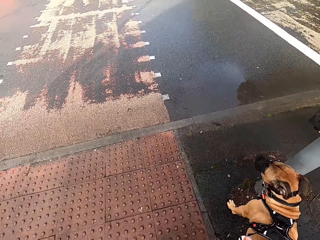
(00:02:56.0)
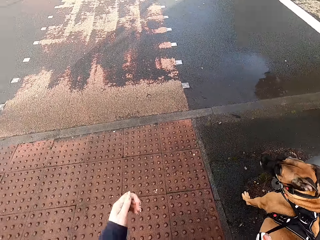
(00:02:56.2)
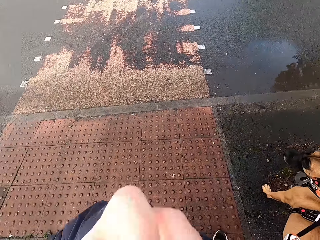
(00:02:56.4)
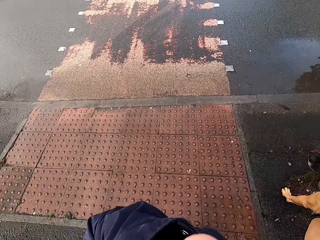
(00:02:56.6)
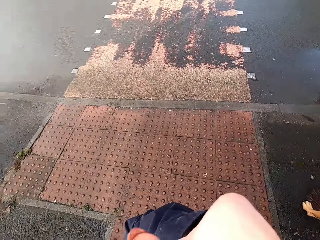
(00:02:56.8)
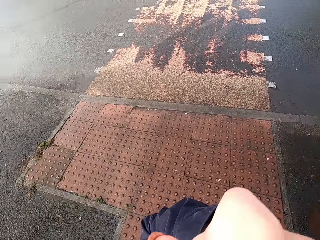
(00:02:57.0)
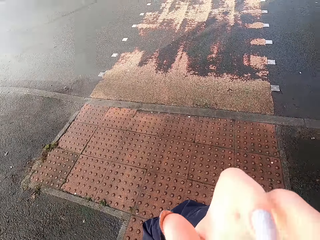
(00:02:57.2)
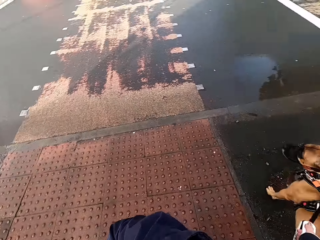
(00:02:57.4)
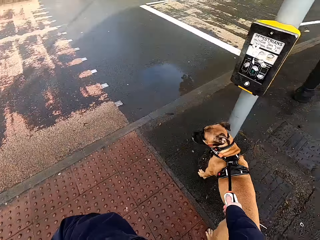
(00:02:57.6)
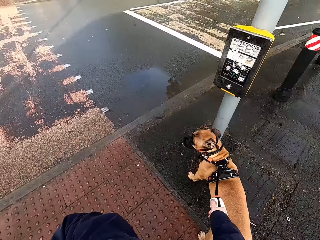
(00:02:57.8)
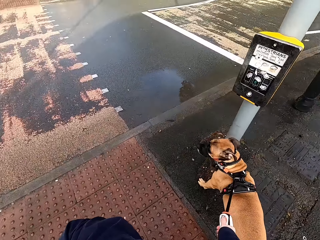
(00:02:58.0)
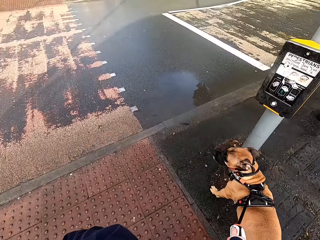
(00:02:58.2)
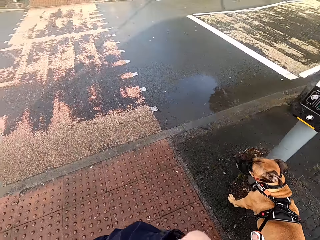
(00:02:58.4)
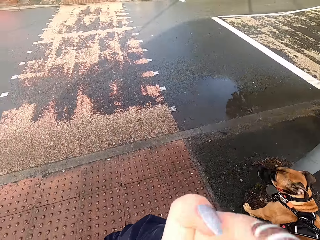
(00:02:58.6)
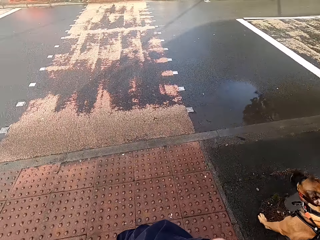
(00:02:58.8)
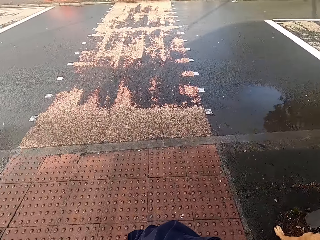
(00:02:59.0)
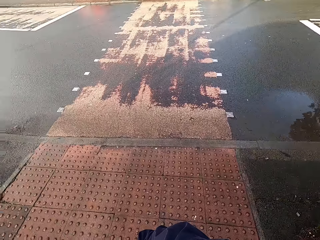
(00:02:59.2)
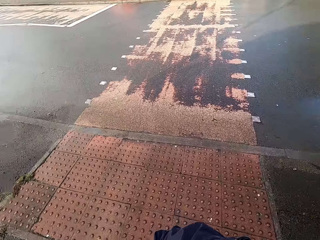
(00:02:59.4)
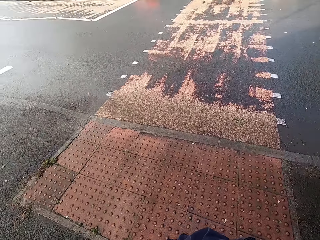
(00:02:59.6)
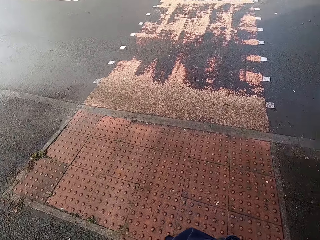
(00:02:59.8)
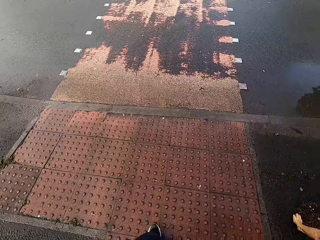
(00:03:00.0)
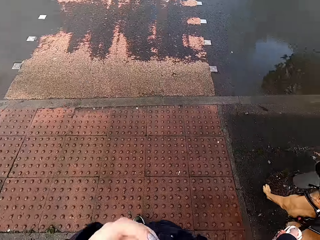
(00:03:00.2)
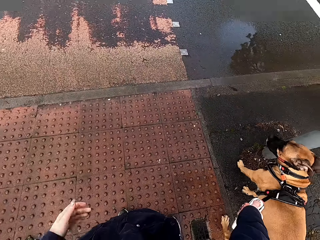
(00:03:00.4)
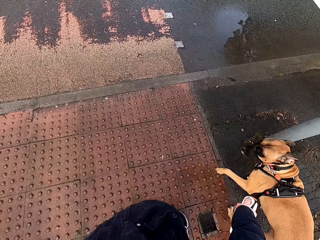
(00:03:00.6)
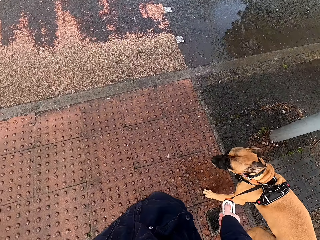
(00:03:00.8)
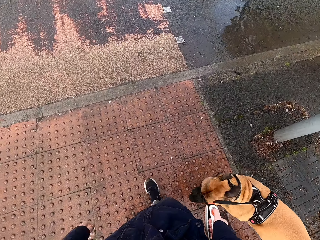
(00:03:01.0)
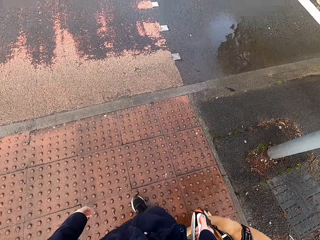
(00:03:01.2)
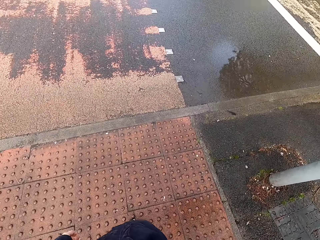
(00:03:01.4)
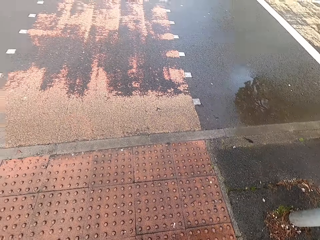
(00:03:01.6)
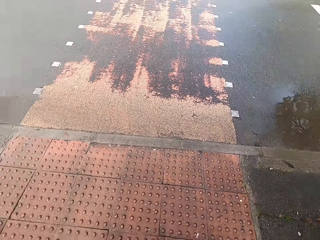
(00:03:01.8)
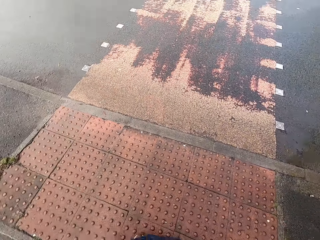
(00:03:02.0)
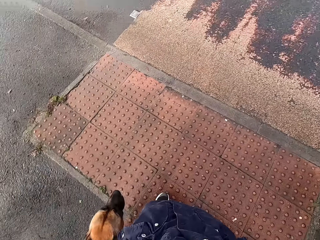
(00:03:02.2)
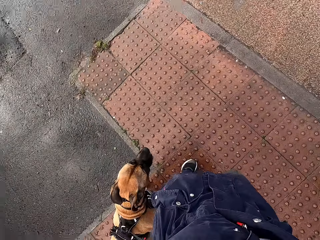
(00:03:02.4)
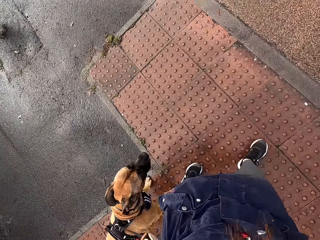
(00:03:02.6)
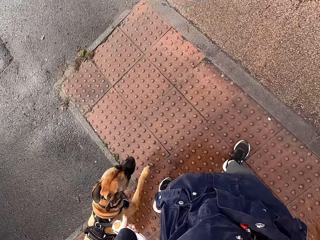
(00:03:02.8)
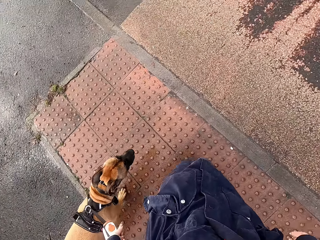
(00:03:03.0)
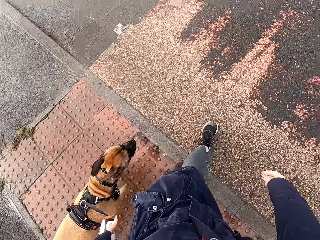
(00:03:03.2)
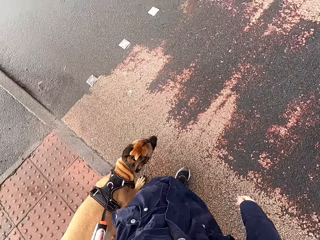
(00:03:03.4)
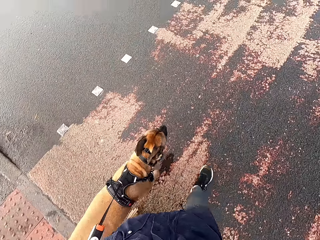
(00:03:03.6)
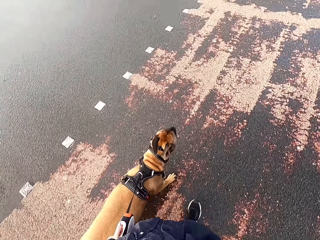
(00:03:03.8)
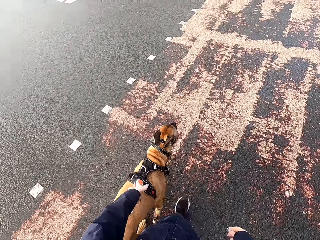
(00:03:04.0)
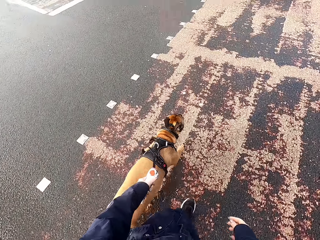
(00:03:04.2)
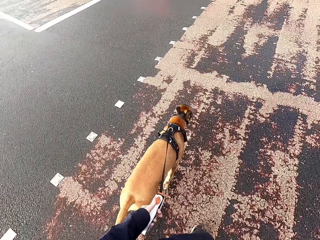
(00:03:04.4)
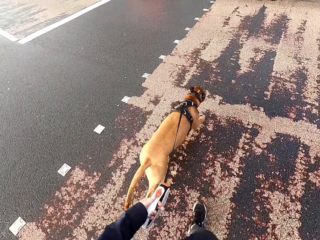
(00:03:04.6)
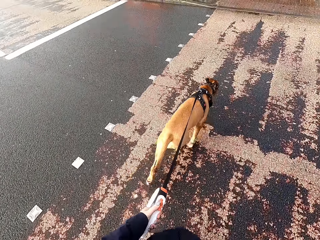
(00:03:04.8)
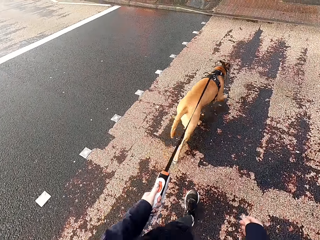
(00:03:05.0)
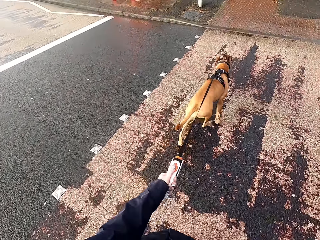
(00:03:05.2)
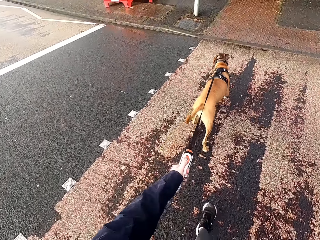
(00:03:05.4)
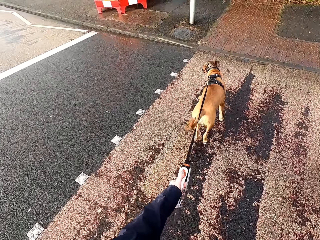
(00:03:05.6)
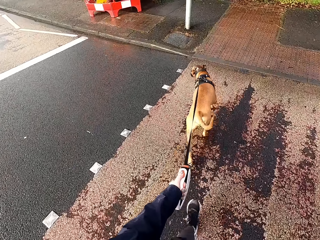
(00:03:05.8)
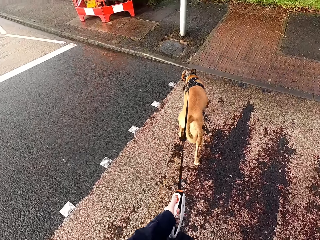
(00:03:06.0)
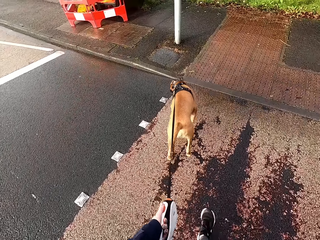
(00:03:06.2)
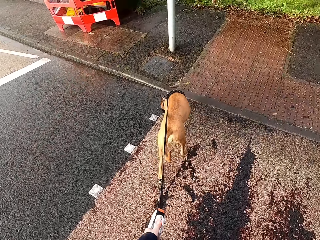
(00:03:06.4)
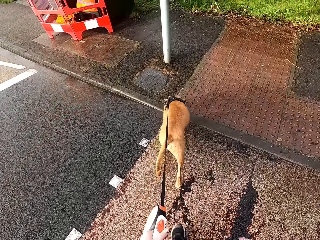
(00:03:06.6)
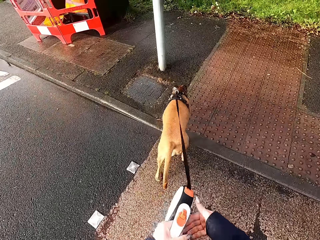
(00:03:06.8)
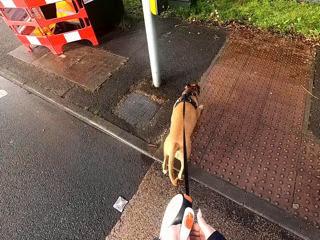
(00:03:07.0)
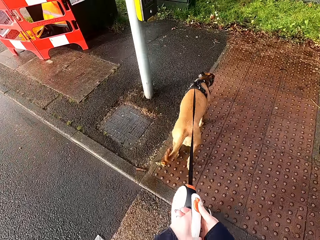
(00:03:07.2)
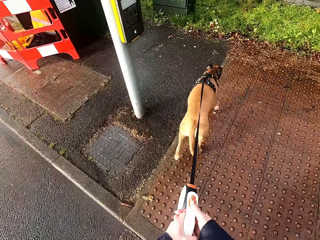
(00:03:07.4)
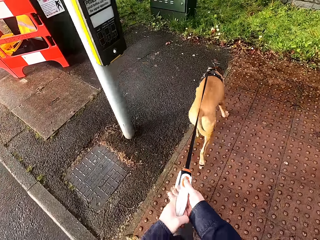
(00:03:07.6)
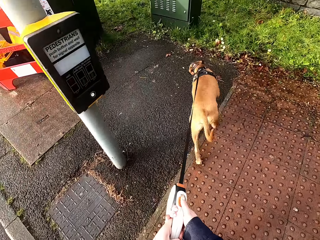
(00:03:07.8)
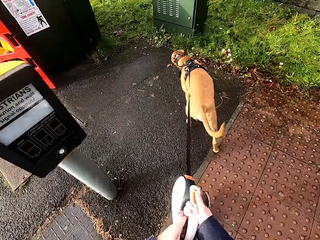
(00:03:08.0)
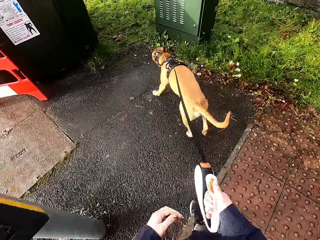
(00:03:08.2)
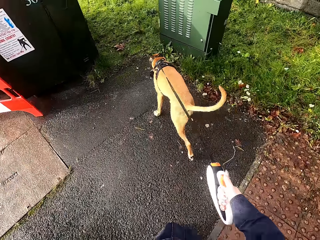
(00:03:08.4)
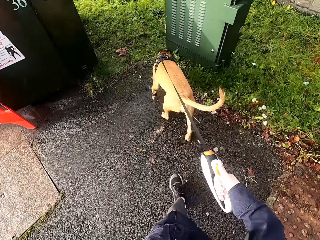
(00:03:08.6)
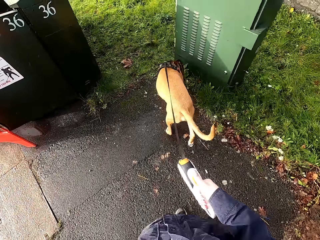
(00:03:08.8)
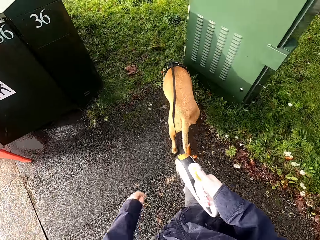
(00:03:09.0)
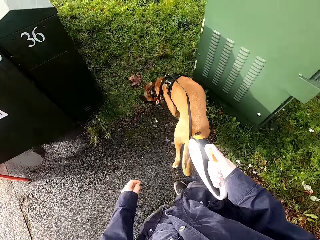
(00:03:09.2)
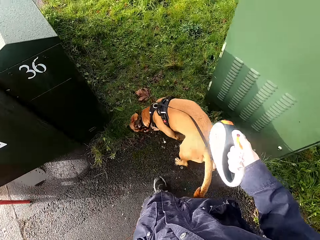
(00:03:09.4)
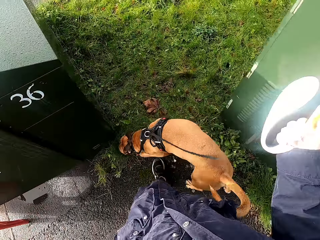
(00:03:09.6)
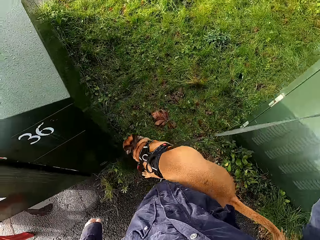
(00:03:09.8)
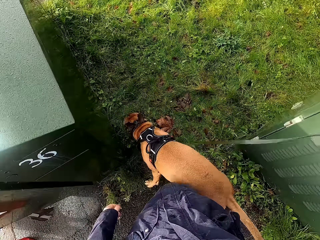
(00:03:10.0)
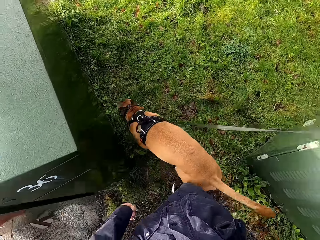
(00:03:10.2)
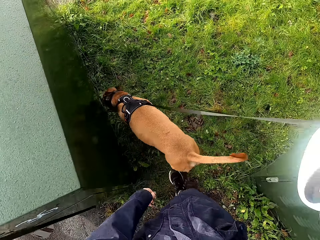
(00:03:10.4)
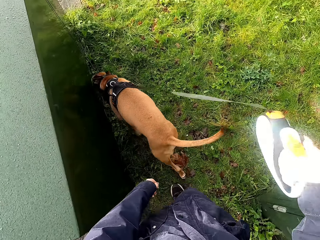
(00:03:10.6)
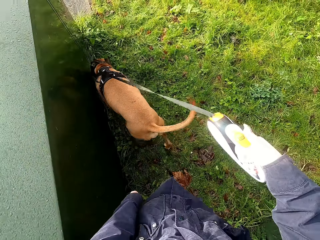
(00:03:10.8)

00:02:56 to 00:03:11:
The camera wearer raises her left hand to her face. She walks a dog. She passes the dog leash from her left hand to her right hand.

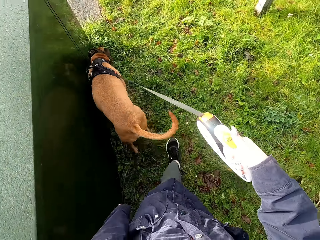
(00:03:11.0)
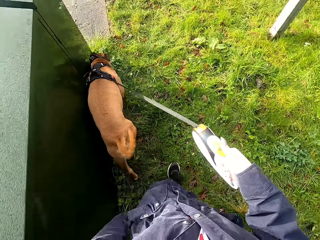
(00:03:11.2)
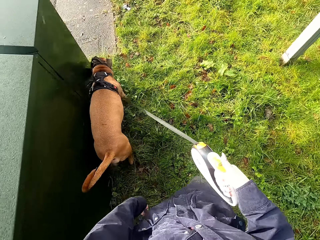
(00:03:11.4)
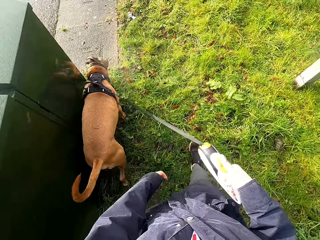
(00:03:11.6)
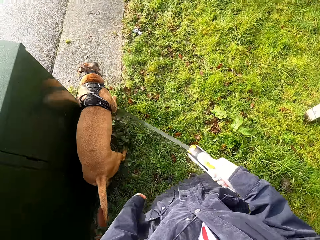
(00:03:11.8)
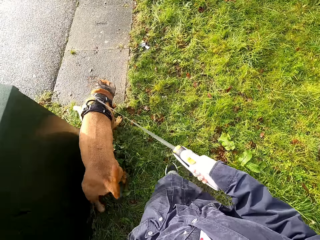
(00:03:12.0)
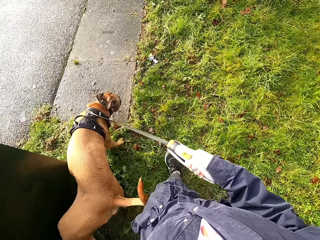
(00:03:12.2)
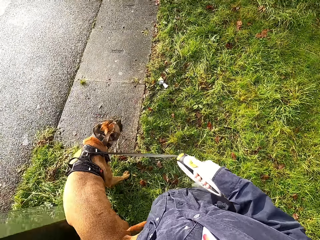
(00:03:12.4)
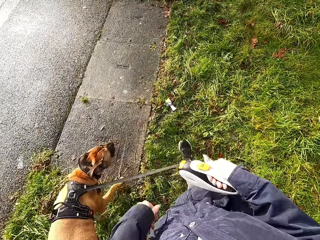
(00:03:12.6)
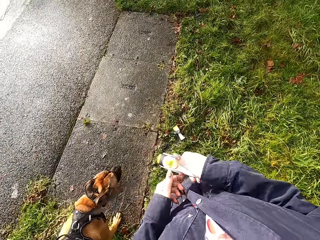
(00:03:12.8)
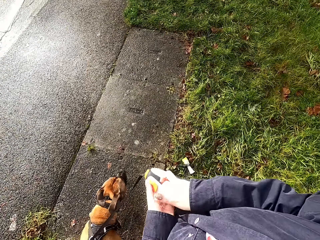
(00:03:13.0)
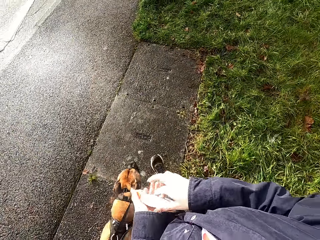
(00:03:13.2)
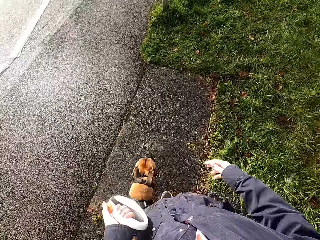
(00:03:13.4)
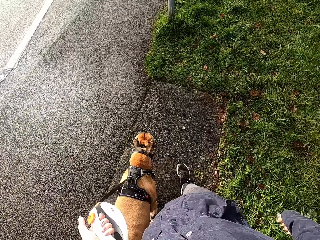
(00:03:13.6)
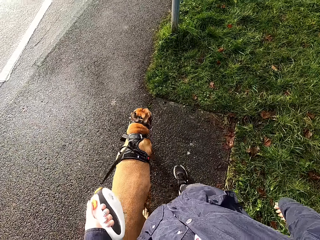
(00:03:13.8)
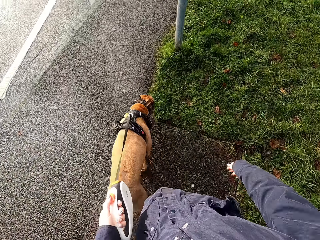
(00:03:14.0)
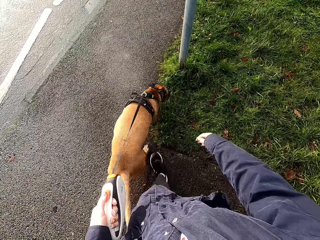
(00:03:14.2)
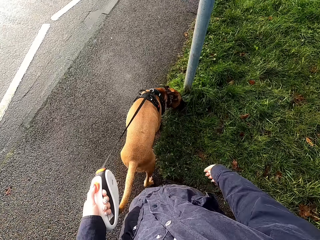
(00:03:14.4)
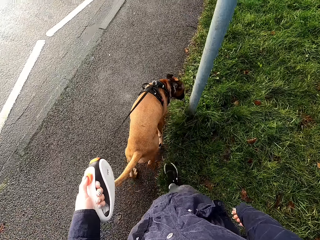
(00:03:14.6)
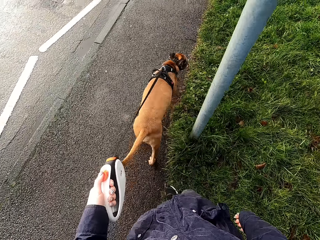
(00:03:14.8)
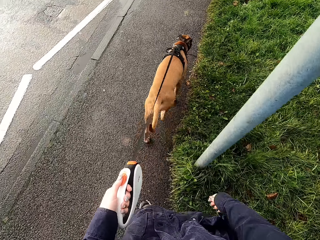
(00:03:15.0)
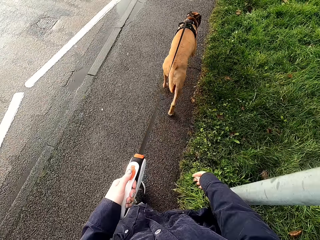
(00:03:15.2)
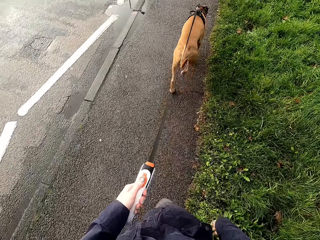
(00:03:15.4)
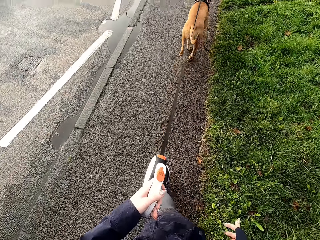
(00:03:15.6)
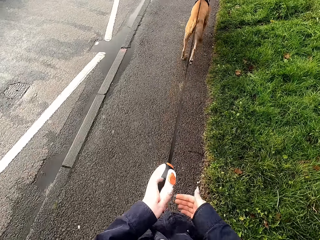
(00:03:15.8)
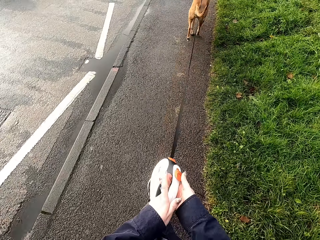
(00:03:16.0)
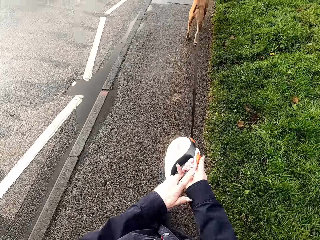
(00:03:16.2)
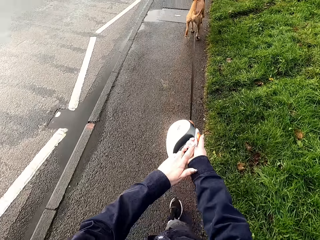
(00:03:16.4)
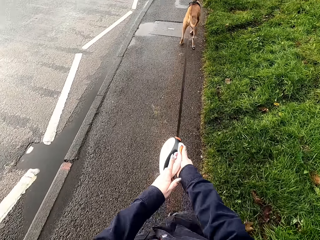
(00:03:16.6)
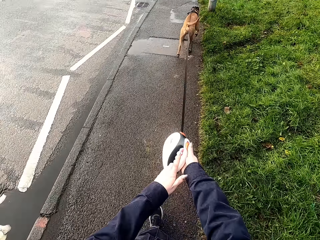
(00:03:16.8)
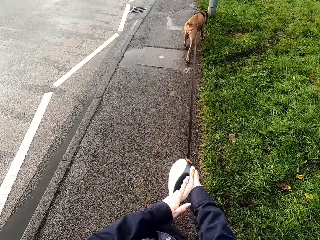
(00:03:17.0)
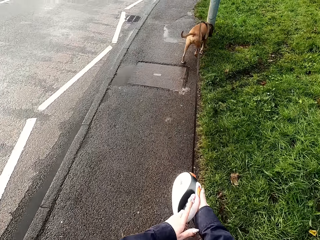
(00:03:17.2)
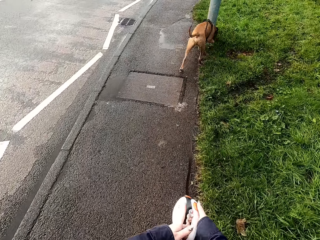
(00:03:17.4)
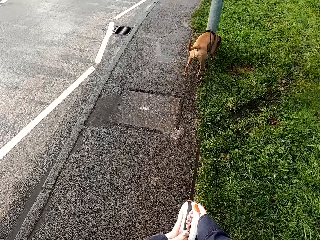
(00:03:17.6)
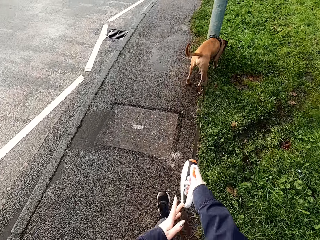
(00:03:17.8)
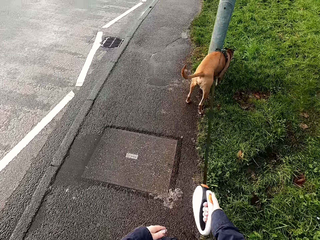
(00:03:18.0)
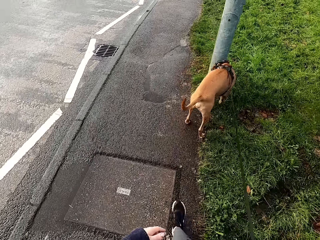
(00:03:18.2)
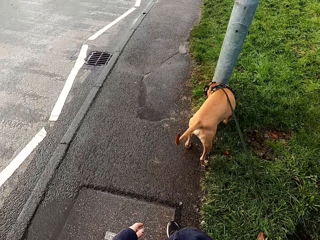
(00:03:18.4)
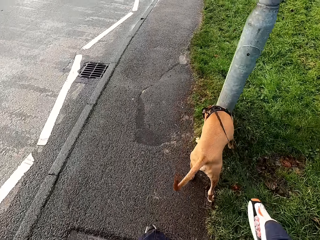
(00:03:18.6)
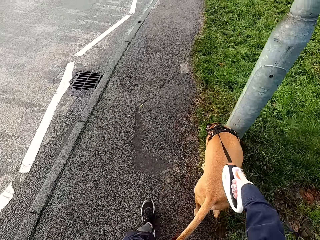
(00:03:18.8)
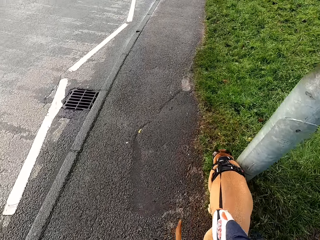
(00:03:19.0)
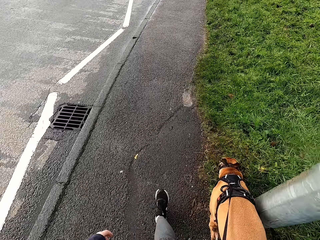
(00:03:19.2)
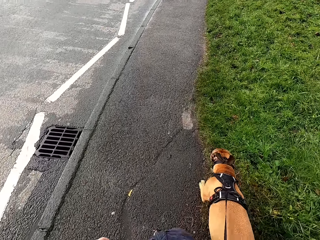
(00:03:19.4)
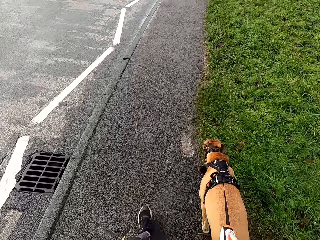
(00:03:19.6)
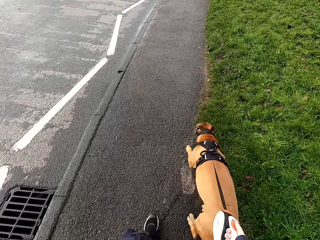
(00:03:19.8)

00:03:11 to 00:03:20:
The camera wearer passes the dog leash from her right hand to her left hand. She walks a dog. She transfers the dog leash to the right hand. She walks the dog.
